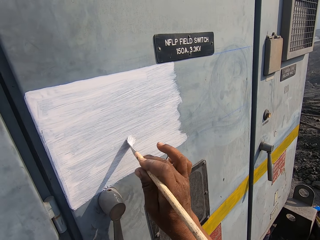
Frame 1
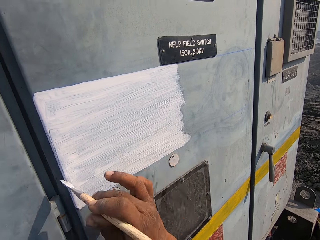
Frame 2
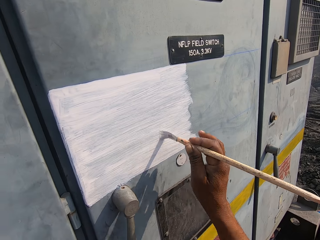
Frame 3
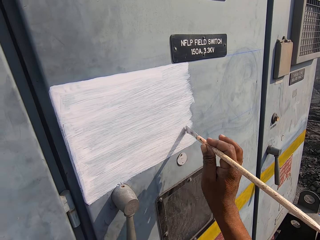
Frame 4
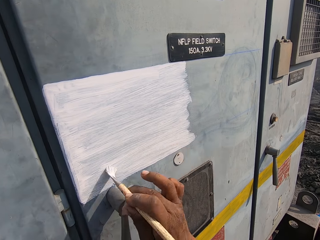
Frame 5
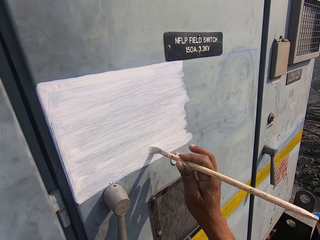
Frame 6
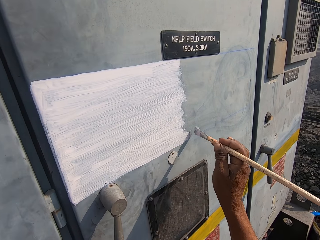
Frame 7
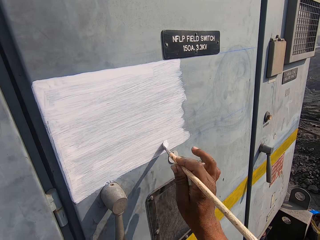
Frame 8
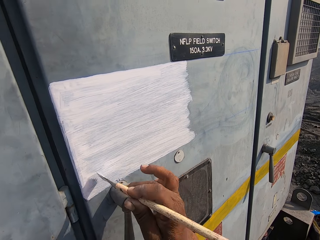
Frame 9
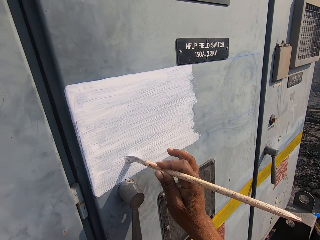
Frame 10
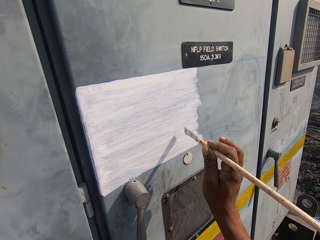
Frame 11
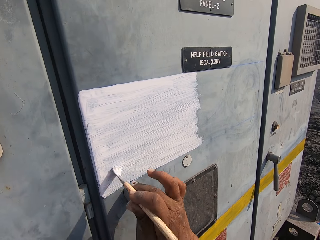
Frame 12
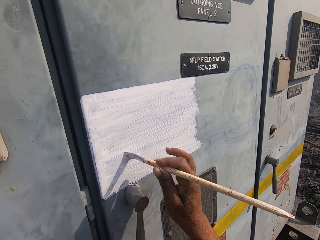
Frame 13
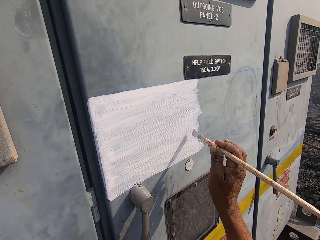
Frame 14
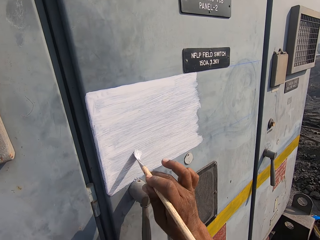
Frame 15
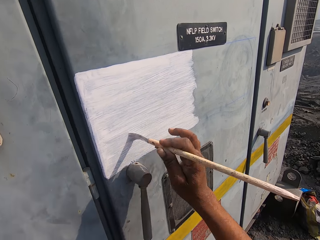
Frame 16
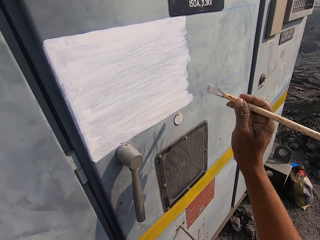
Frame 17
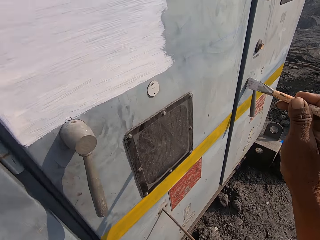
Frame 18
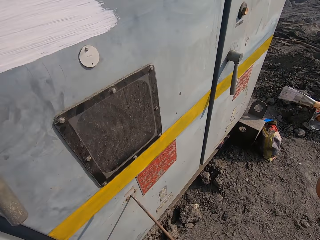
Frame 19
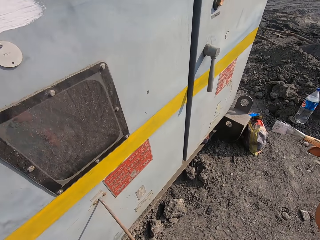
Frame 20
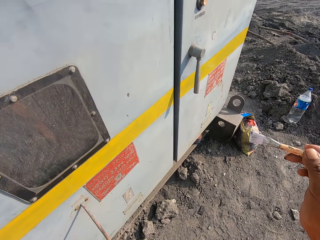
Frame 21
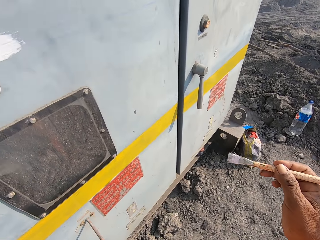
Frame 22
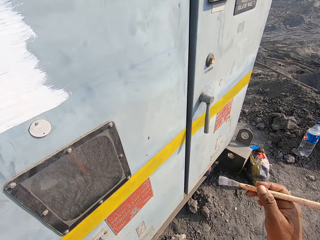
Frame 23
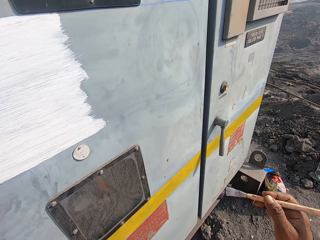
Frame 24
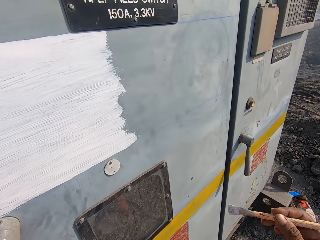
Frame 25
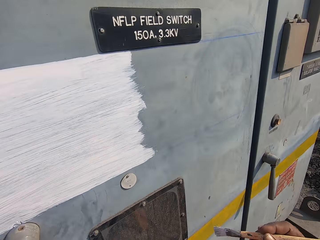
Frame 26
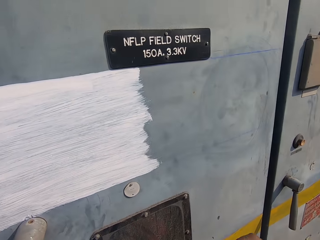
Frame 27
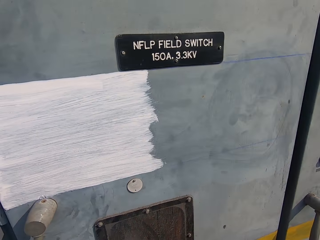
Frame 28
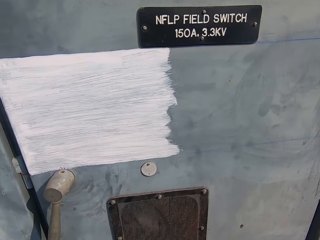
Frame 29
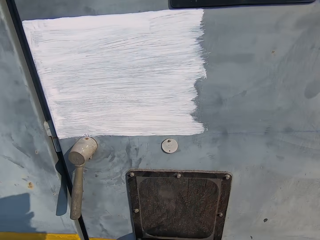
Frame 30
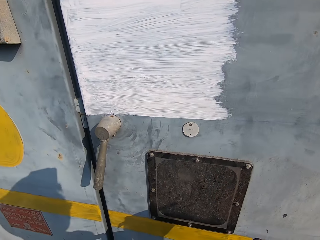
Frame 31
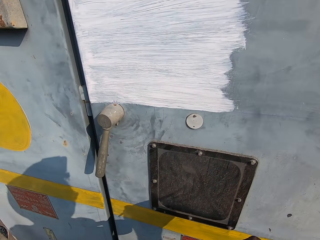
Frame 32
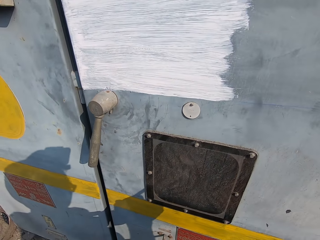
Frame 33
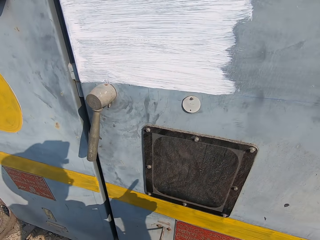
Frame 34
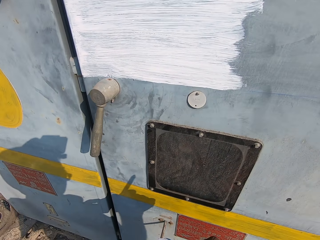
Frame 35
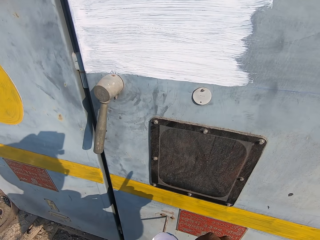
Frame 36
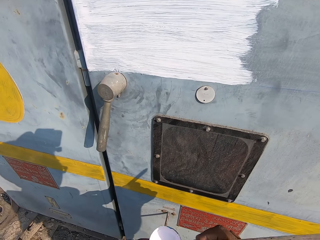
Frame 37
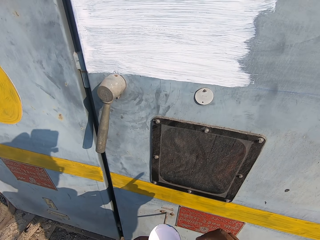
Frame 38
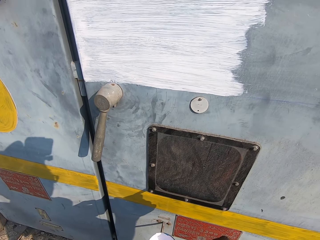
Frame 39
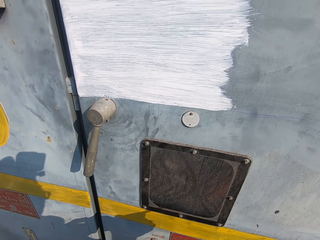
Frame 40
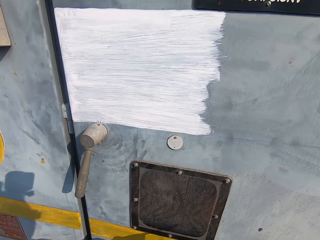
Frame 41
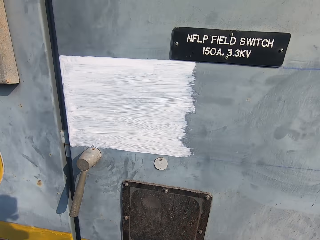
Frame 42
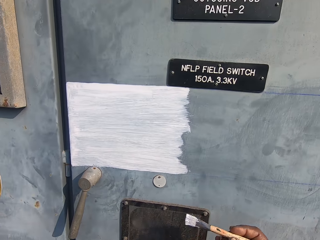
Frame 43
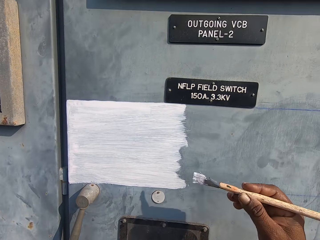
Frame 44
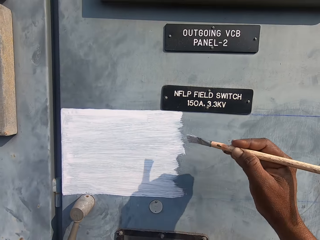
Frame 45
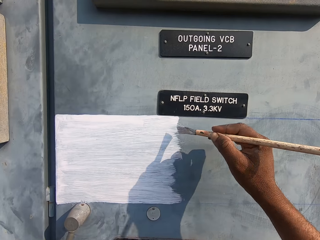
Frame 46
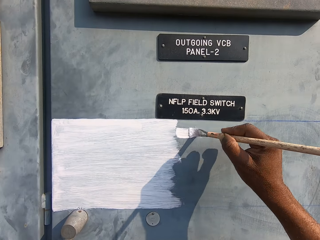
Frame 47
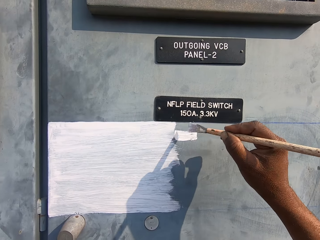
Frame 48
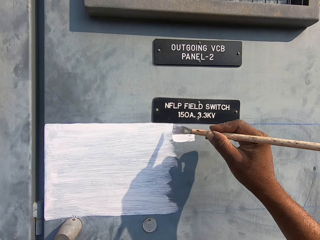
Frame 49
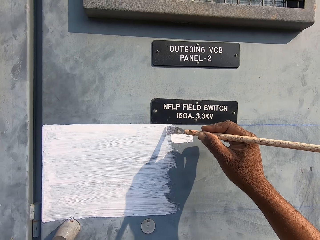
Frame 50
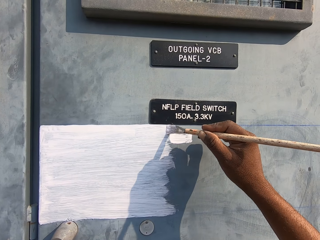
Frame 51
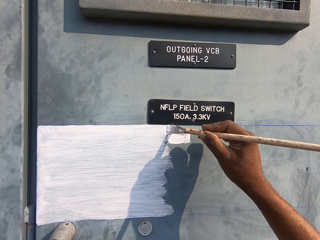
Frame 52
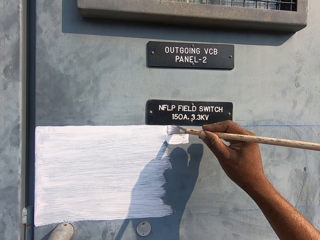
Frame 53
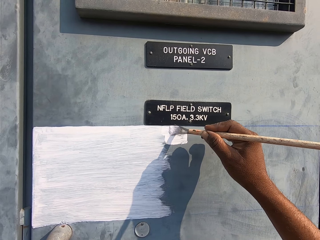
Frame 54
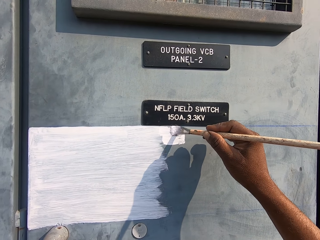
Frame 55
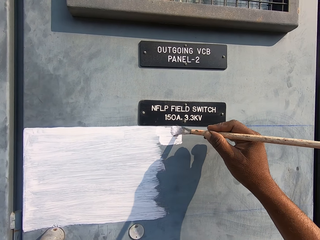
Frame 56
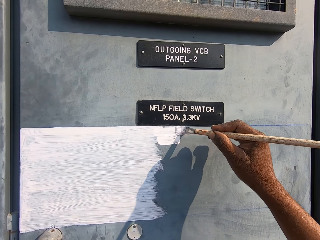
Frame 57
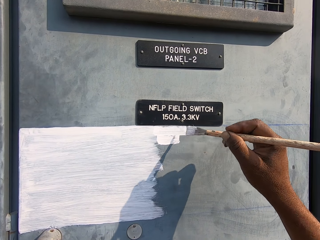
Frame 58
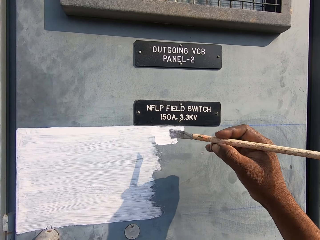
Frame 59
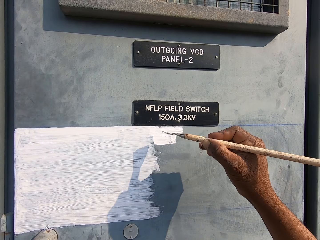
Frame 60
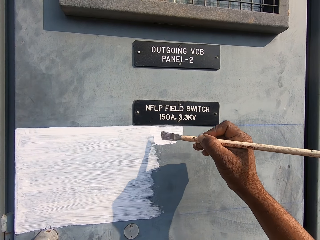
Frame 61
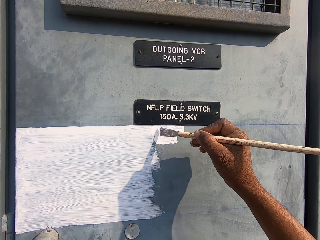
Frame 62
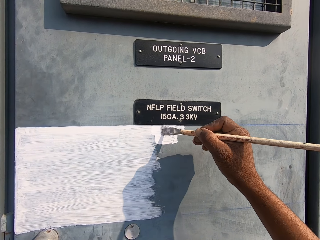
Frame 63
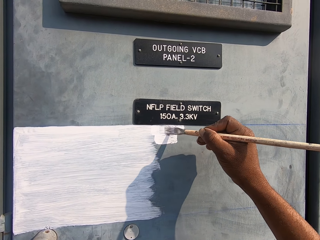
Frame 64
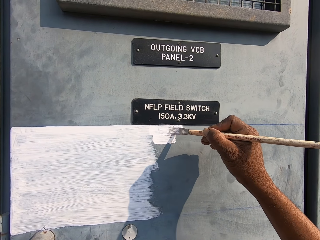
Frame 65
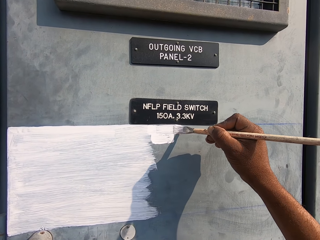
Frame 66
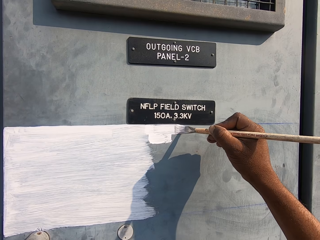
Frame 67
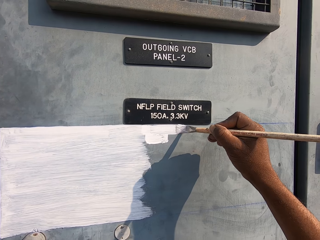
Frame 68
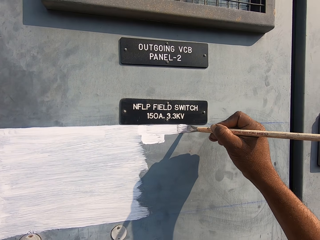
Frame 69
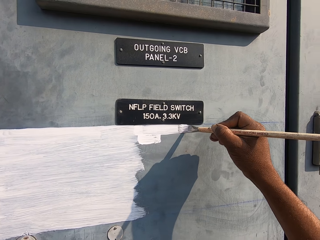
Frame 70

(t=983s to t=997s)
The camera wearer looks on the side. They dip a painting brush in paint. They paint a field switch door.

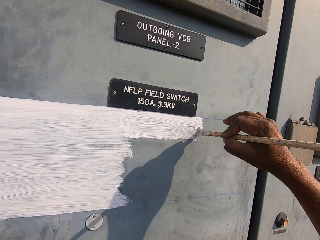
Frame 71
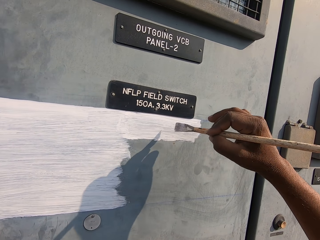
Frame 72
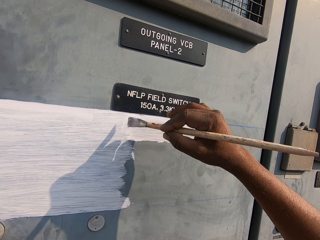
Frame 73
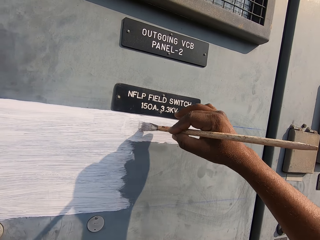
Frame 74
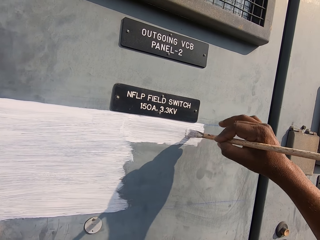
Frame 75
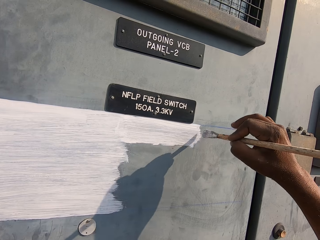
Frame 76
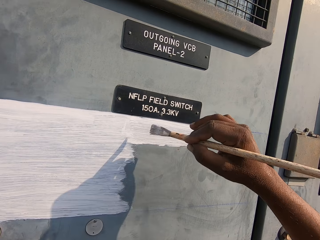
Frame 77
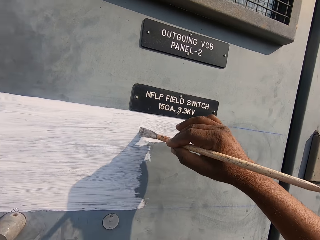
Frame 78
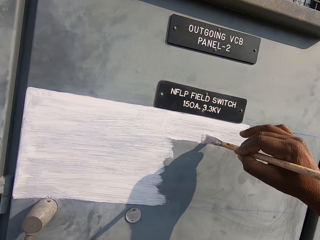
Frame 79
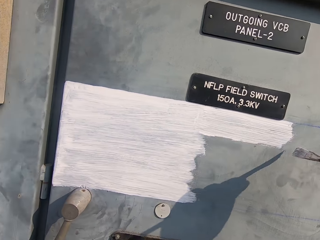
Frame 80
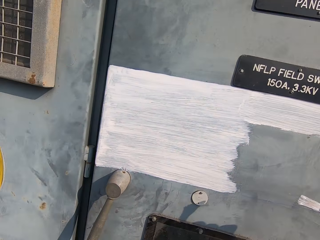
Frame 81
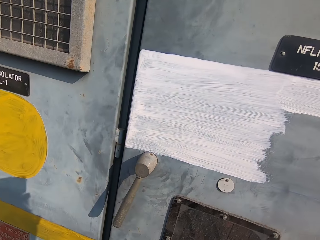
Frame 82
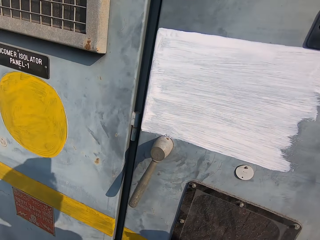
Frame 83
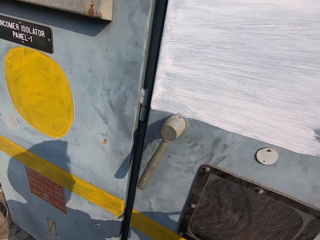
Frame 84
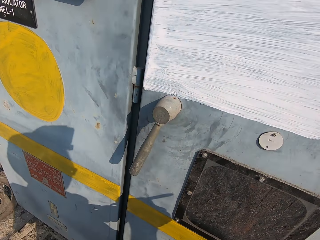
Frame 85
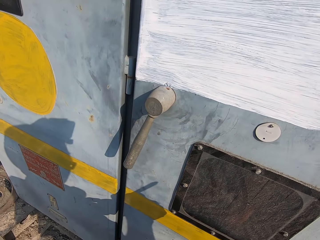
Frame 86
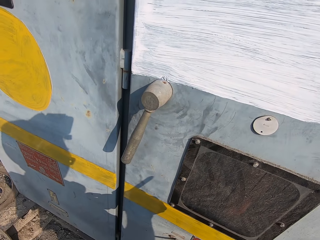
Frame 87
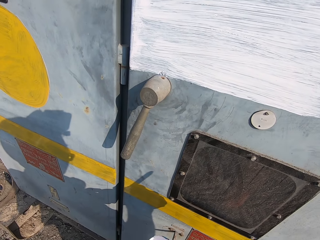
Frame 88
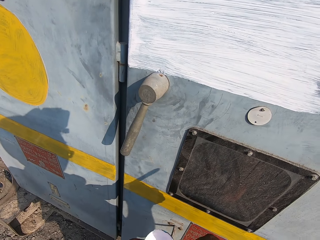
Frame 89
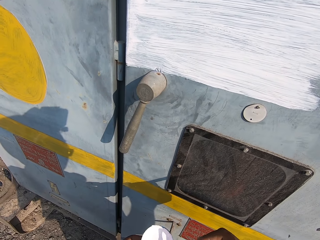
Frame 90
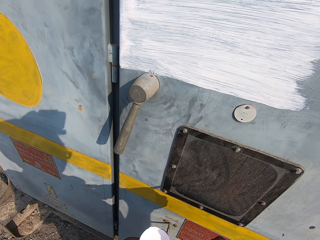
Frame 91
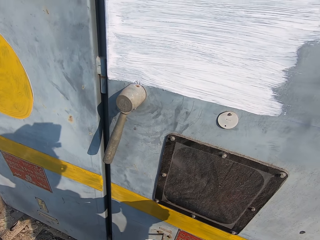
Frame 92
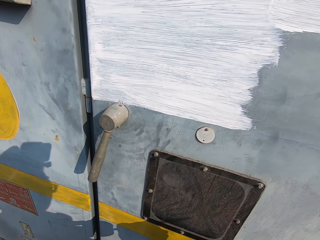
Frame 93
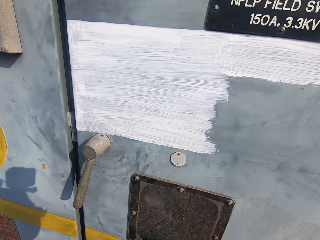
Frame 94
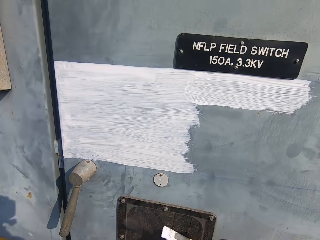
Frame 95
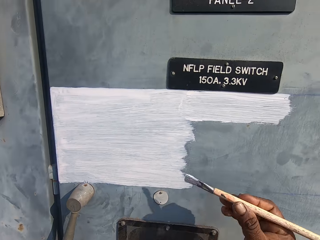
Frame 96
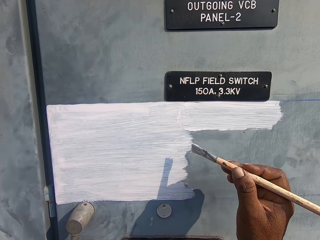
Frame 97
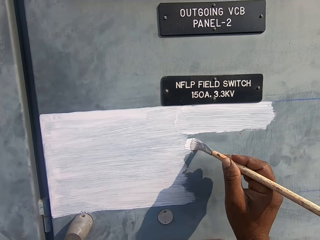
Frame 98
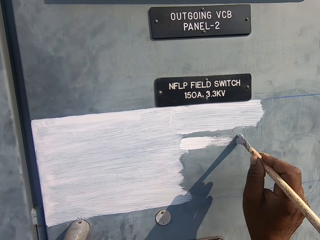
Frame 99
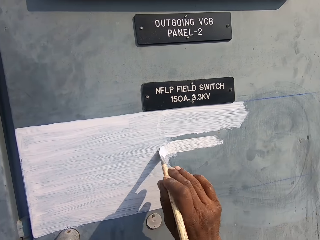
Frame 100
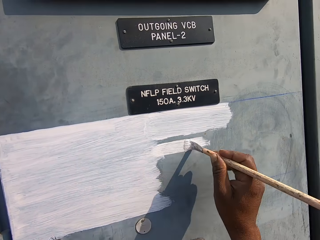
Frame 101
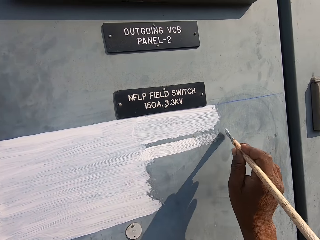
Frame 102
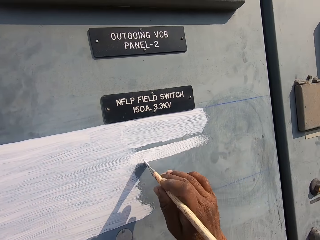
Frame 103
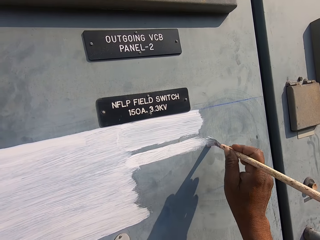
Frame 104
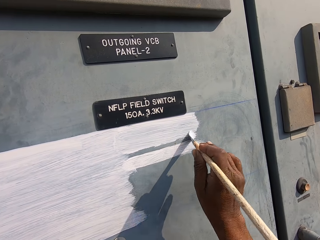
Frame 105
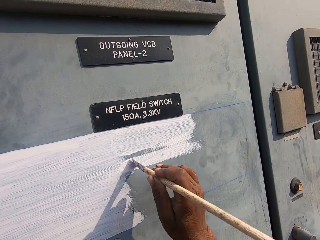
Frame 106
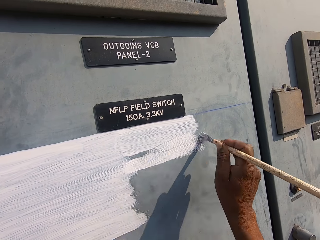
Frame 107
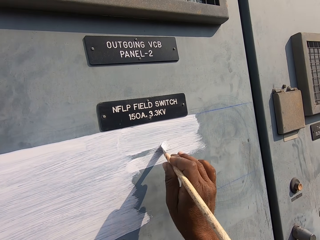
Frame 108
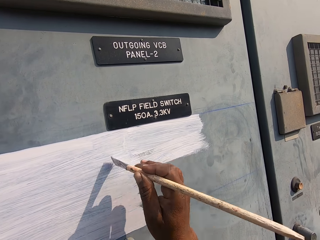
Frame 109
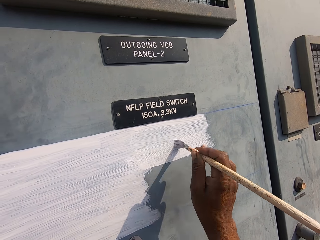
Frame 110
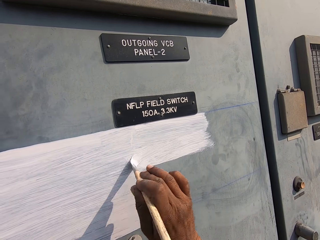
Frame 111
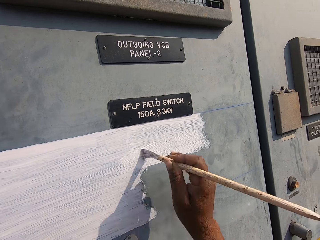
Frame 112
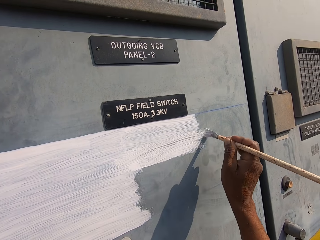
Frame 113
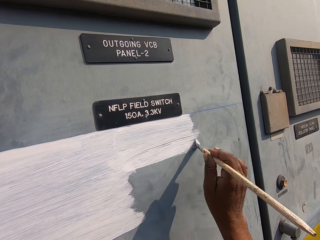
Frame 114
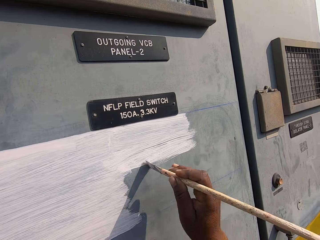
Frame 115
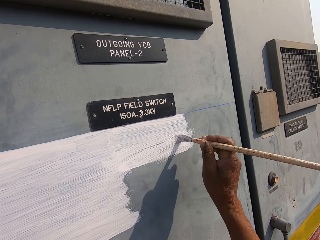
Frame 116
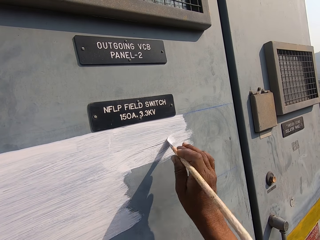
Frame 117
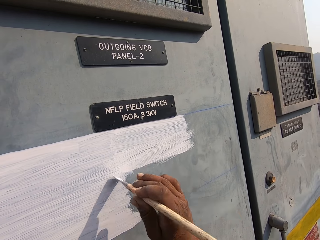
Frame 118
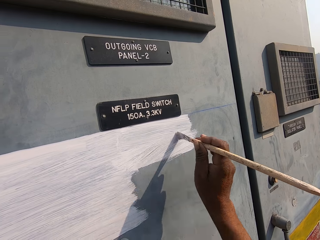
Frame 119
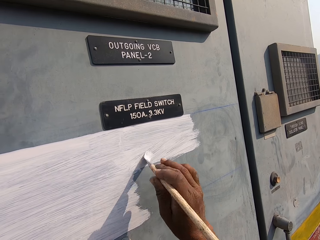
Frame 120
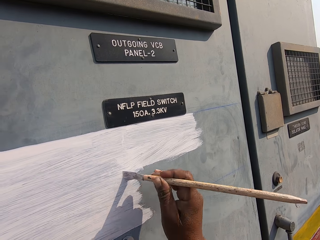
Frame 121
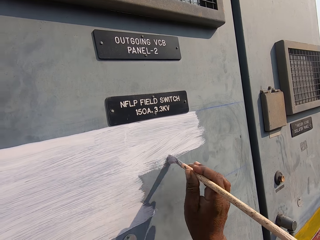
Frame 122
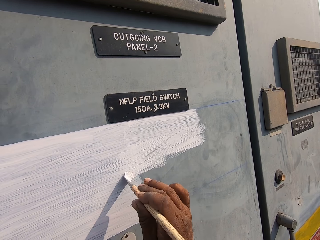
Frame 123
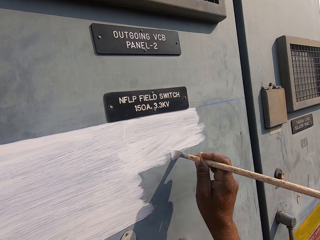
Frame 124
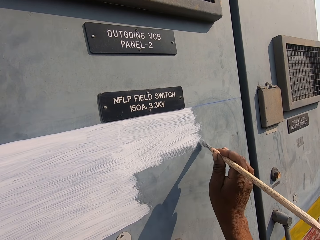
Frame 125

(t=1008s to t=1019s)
The camera wearer dips a painting brush in paint. They paint a field switch door.
